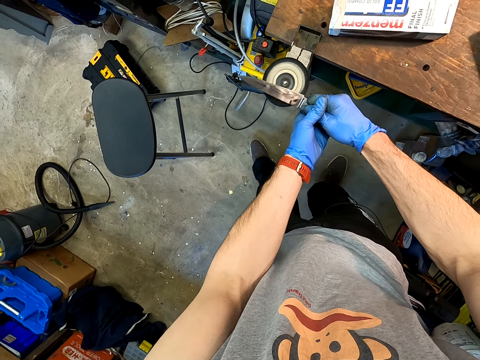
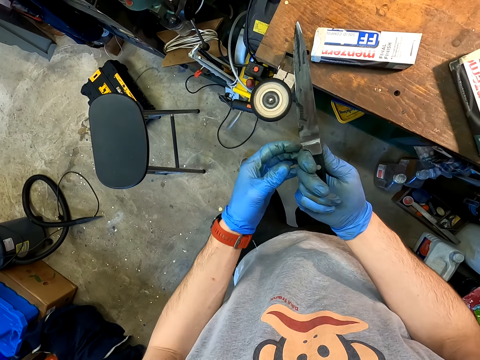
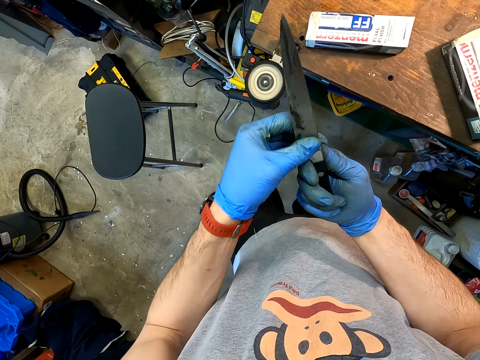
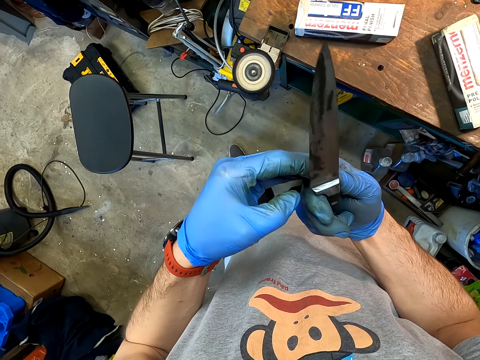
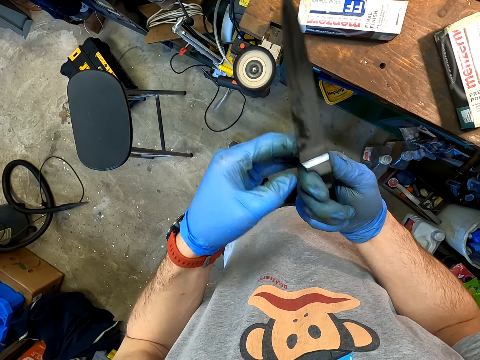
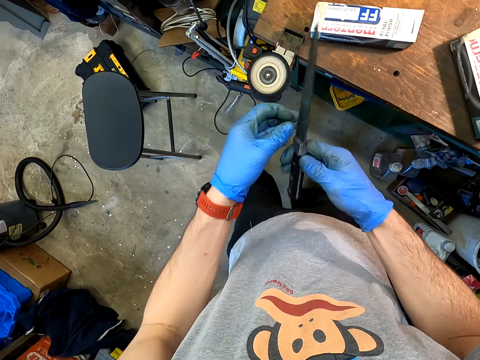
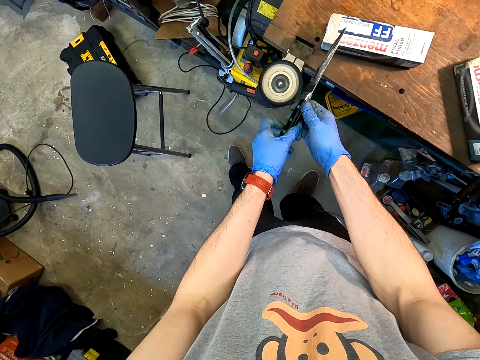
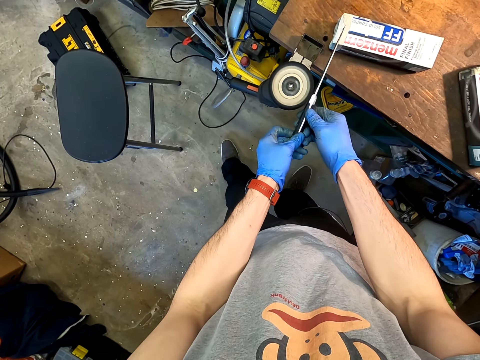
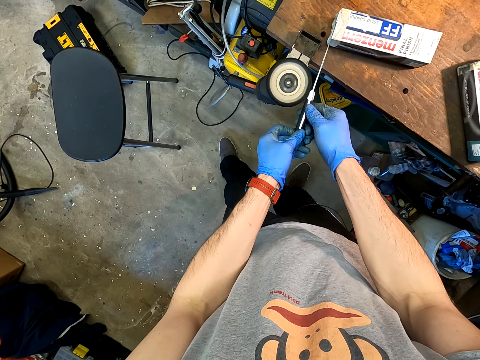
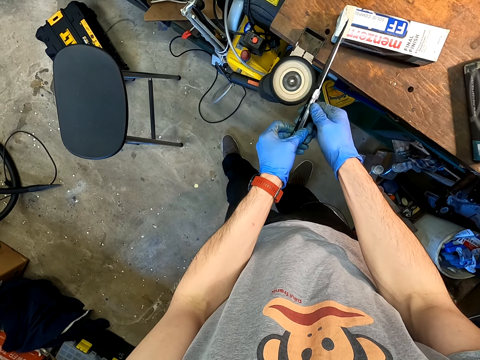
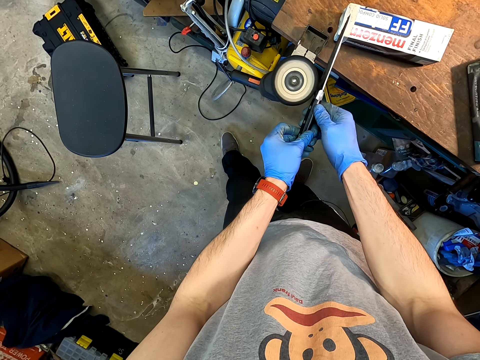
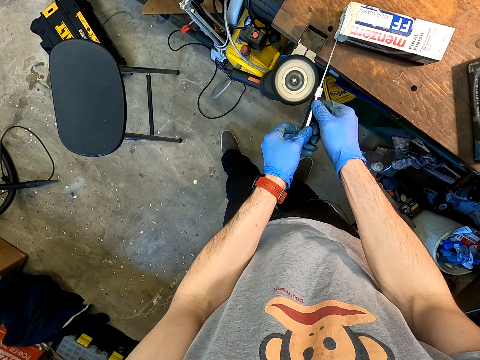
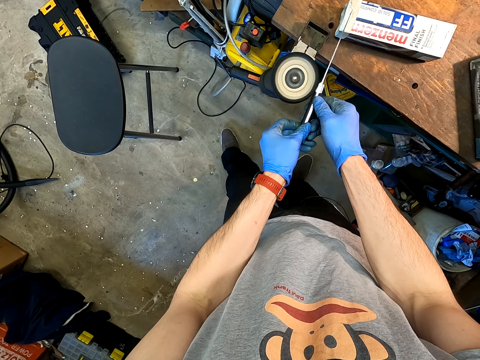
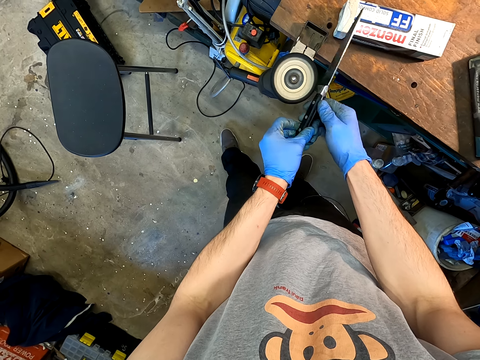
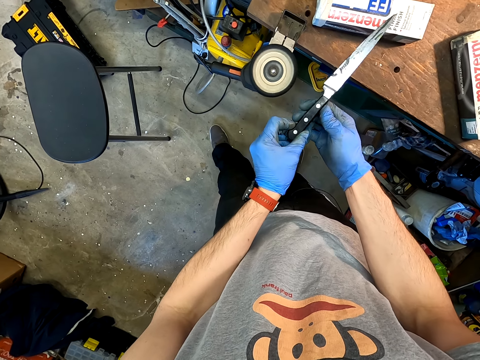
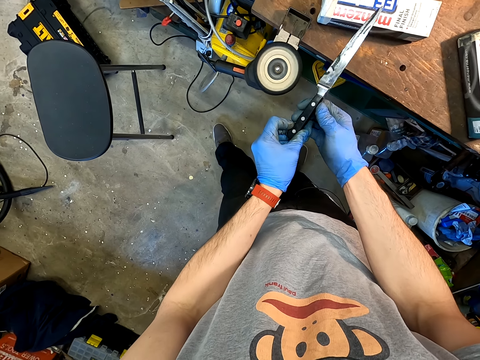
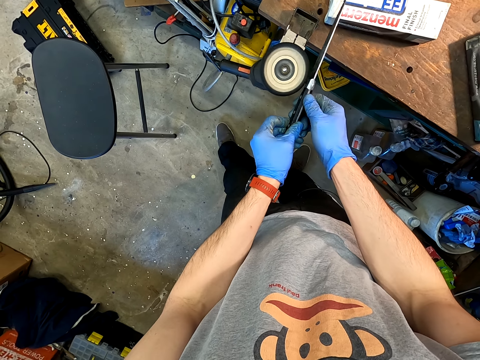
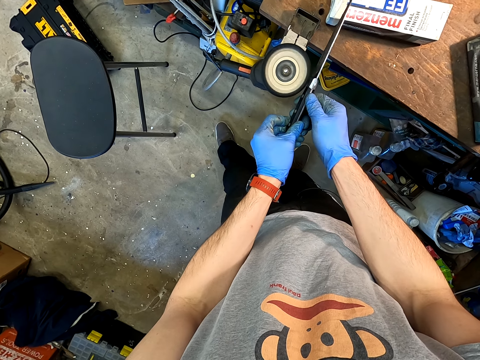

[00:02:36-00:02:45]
The camera wearer looks at the knife. They sand the knife with a knife sanding machine.

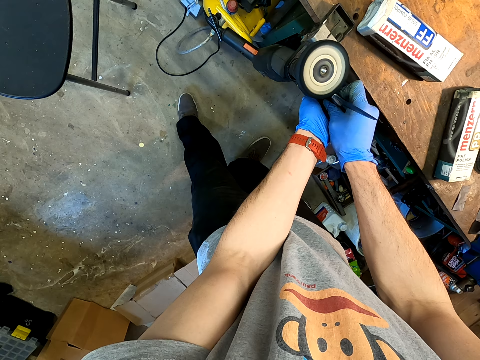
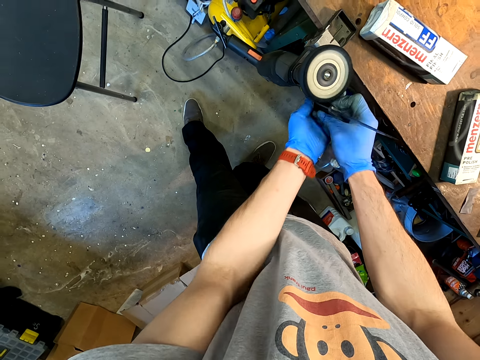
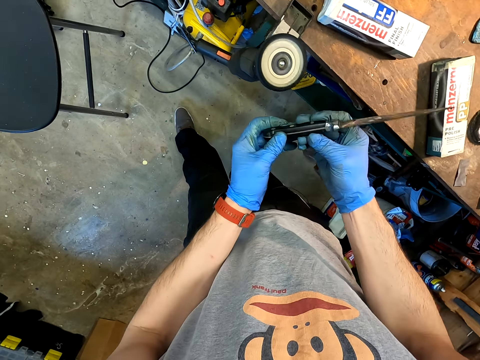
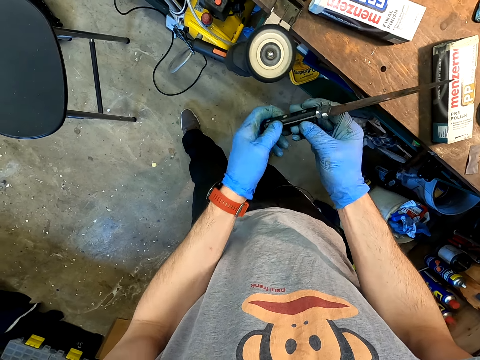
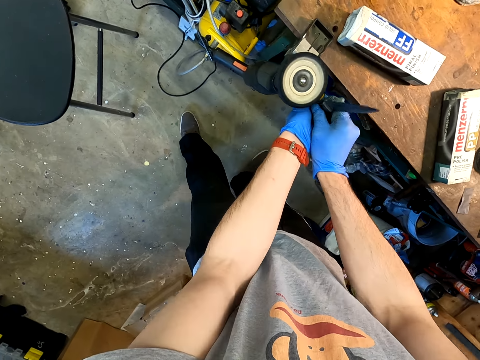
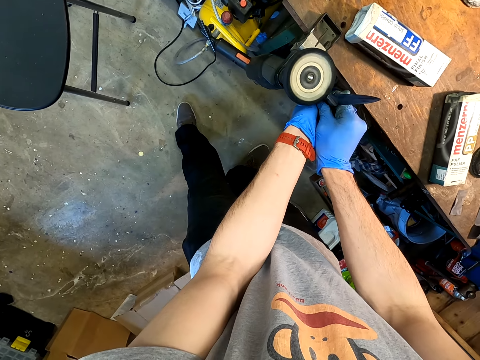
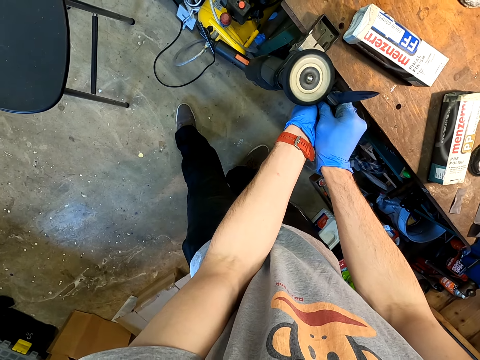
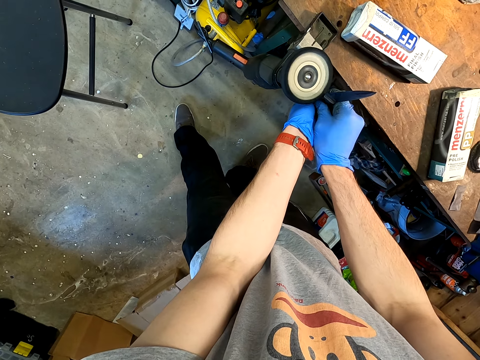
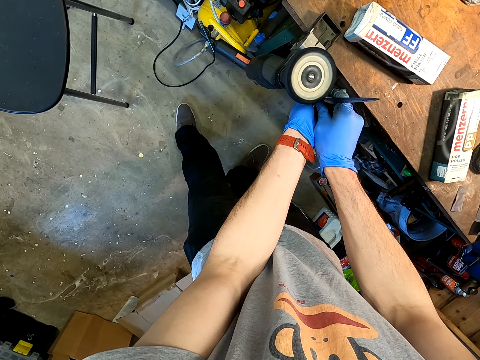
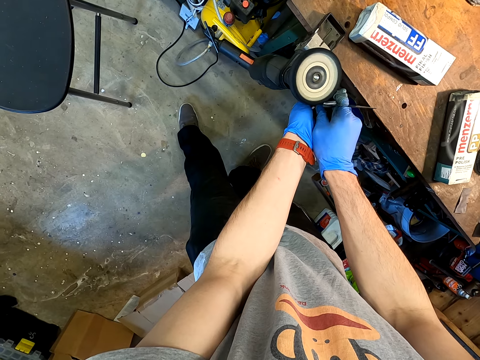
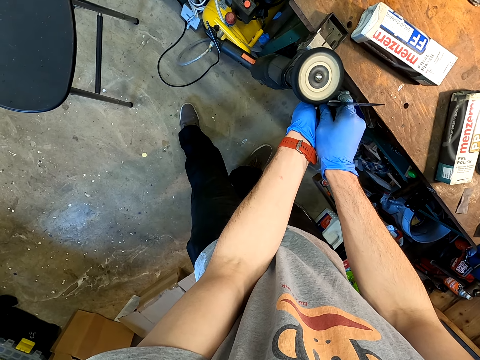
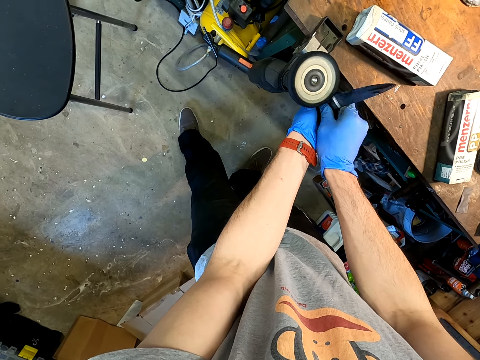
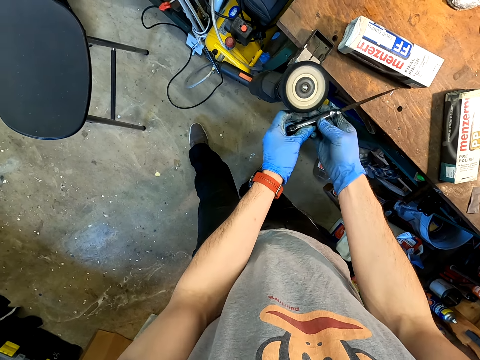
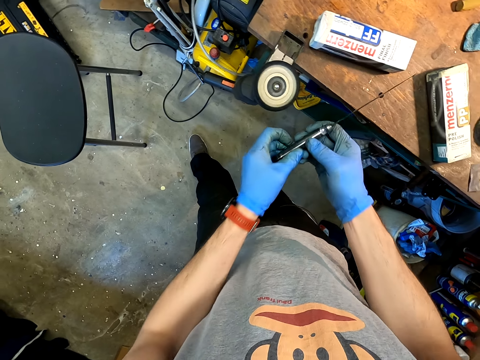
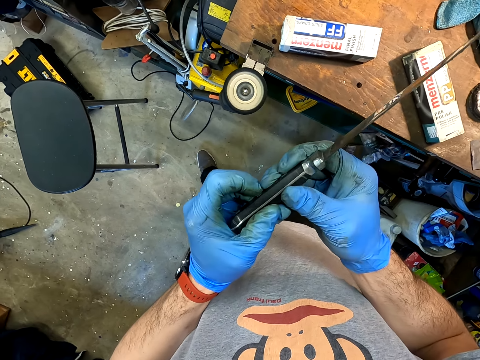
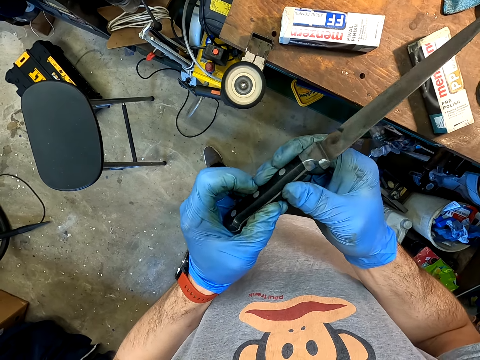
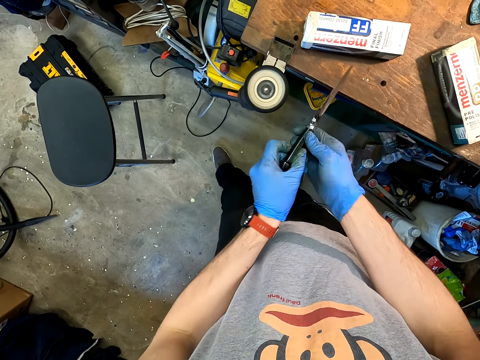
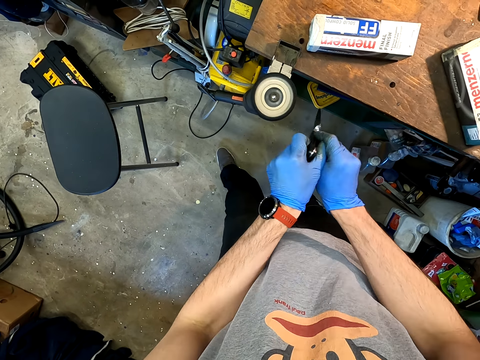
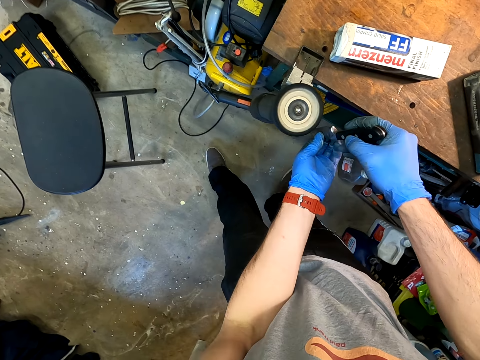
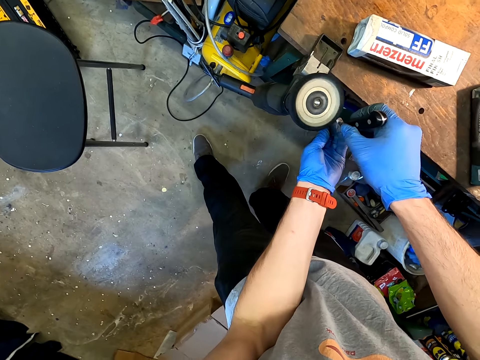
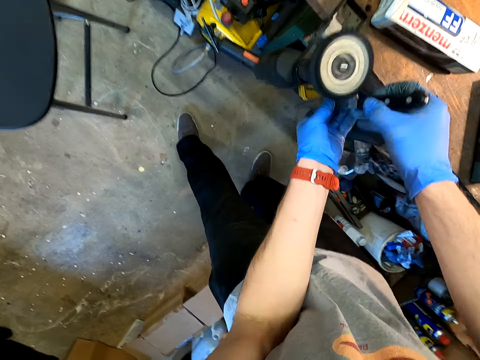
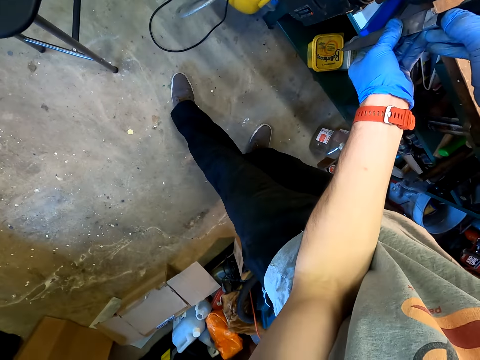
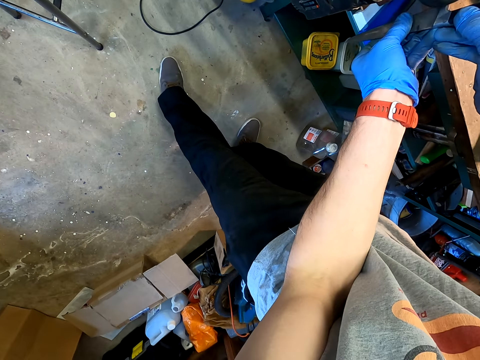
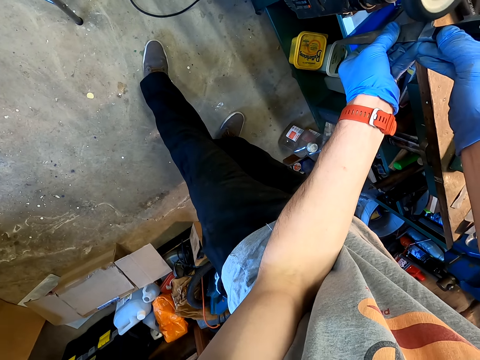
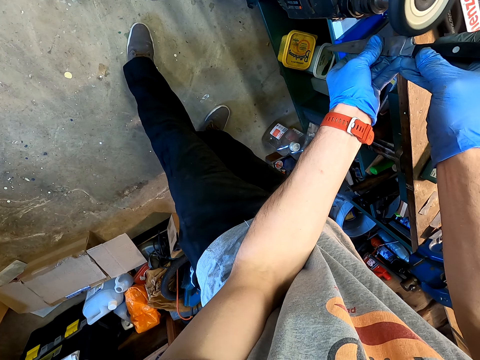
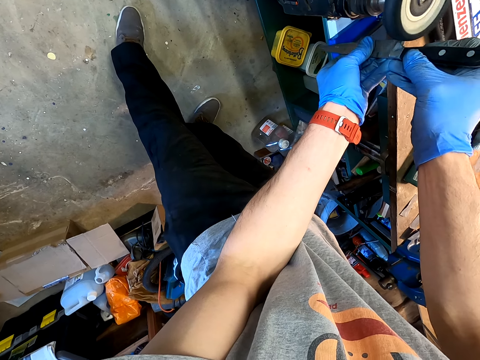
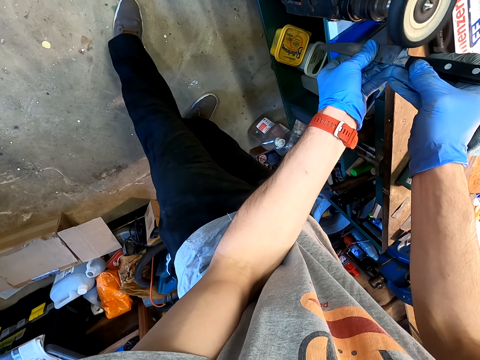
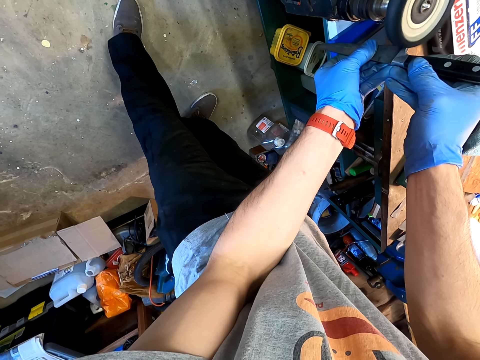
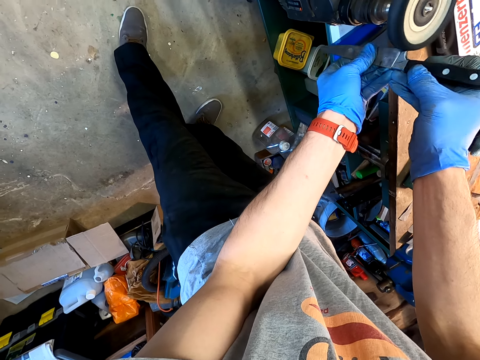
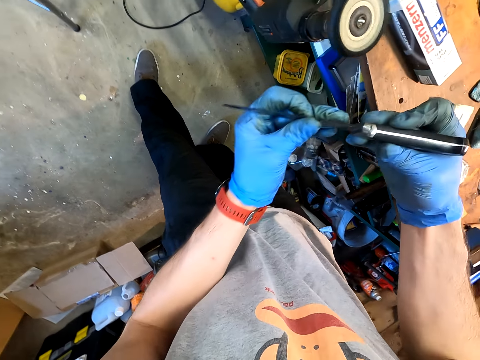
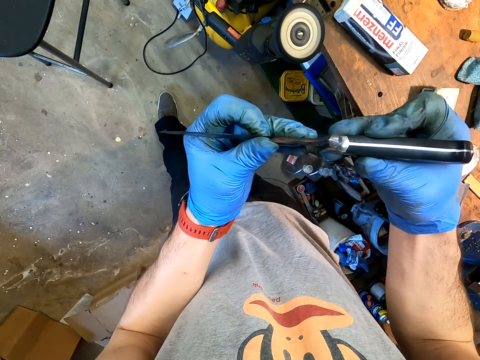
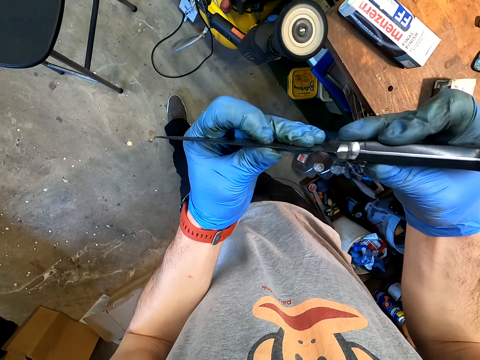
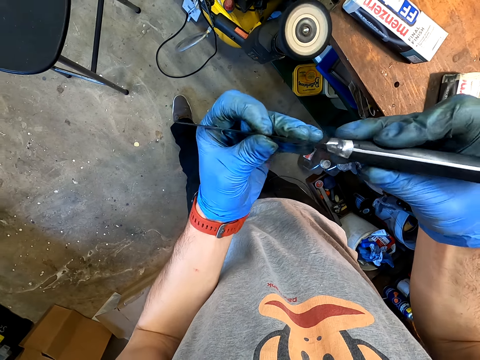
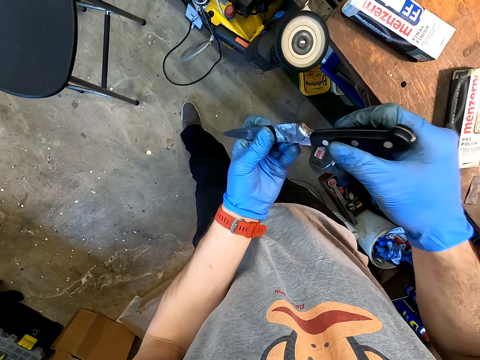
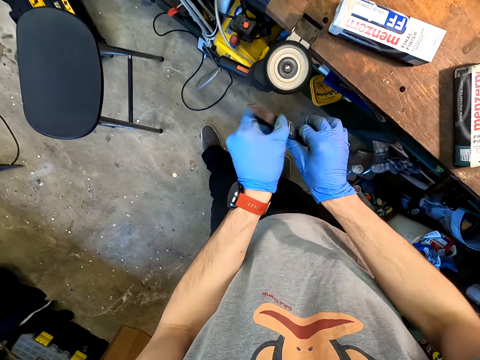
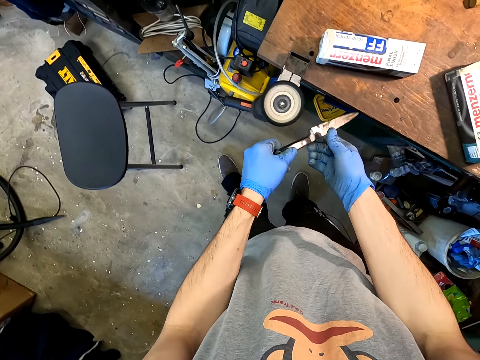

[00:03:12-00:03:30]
The camera wearer looks at the knife. They sand the knife with a knife sanding machine. They look at the knife. They sand the knife with the knife sanding machine. They look at the knife.
